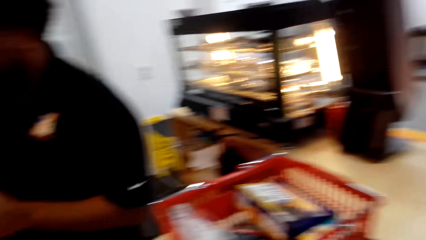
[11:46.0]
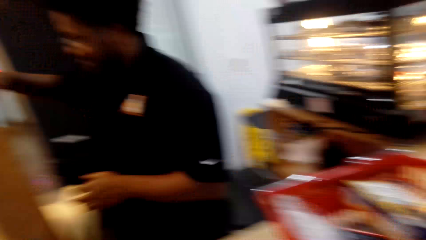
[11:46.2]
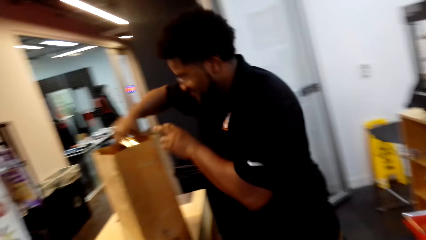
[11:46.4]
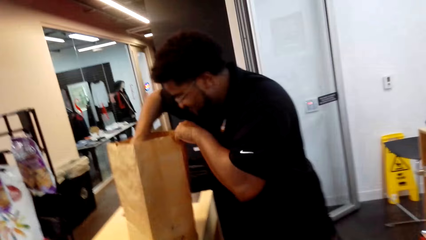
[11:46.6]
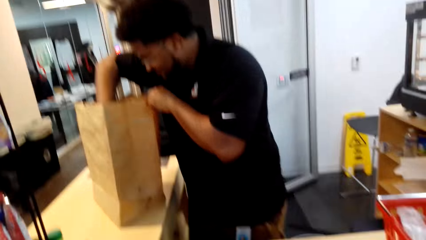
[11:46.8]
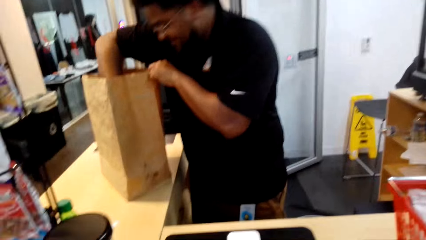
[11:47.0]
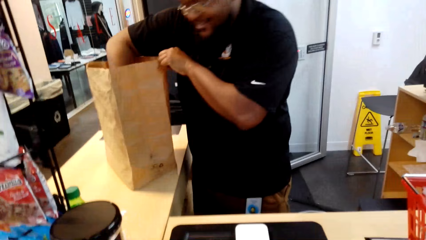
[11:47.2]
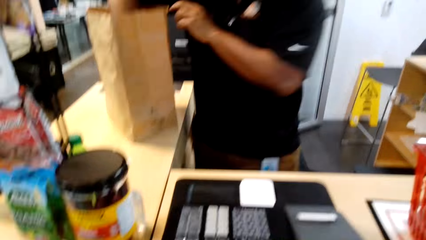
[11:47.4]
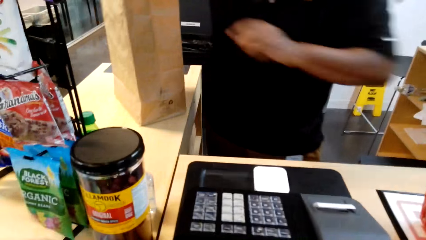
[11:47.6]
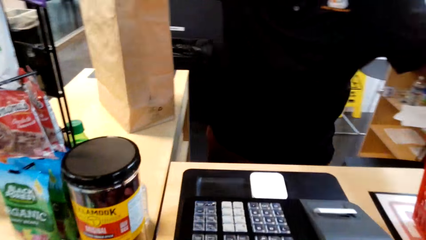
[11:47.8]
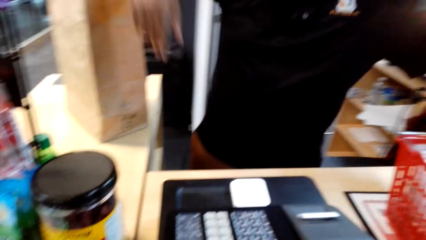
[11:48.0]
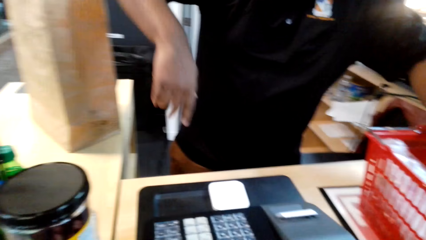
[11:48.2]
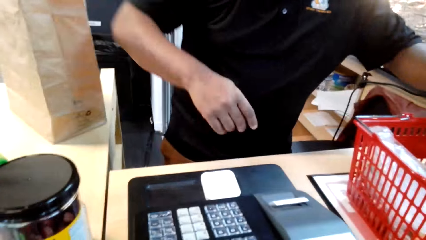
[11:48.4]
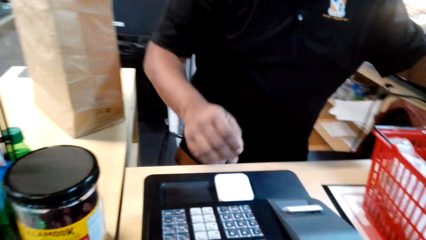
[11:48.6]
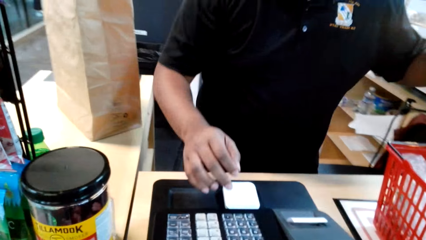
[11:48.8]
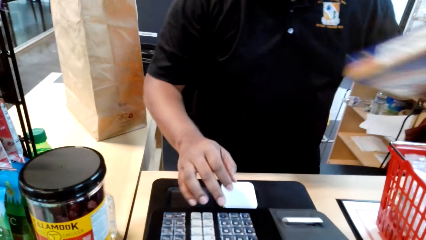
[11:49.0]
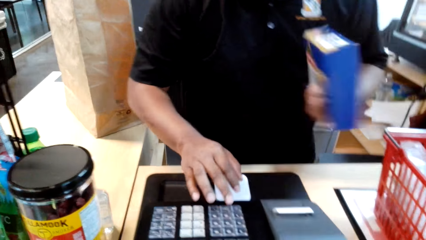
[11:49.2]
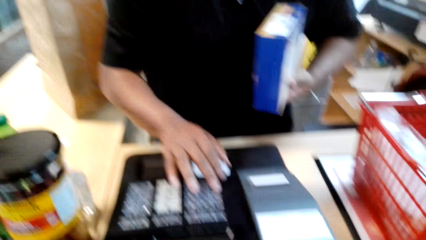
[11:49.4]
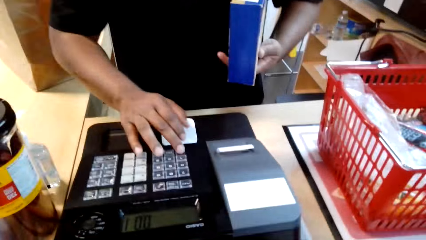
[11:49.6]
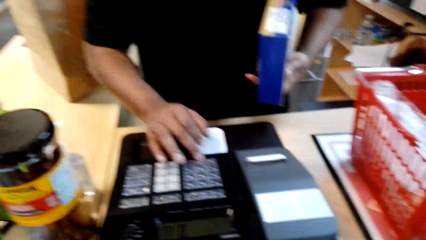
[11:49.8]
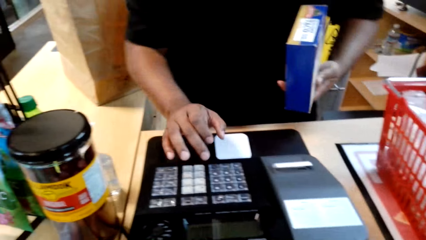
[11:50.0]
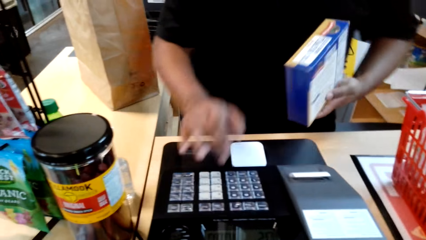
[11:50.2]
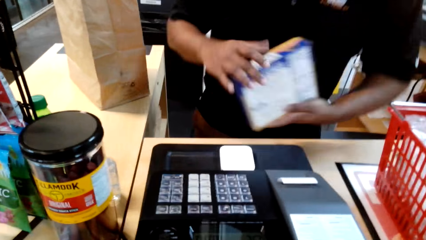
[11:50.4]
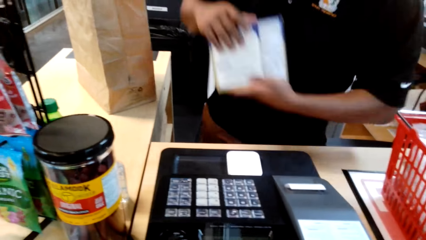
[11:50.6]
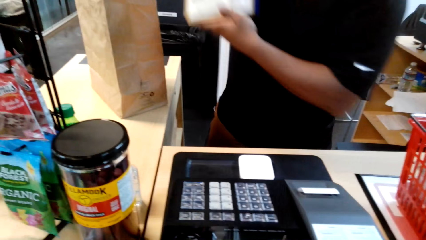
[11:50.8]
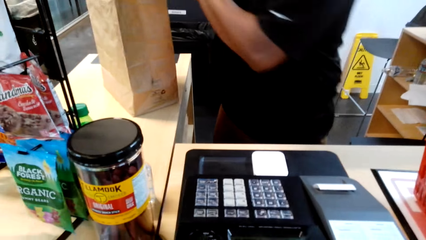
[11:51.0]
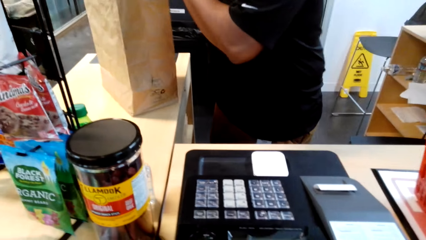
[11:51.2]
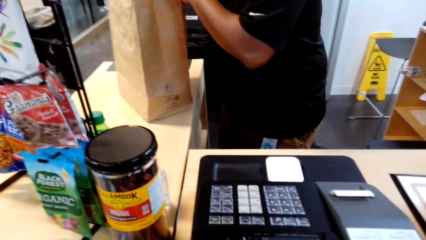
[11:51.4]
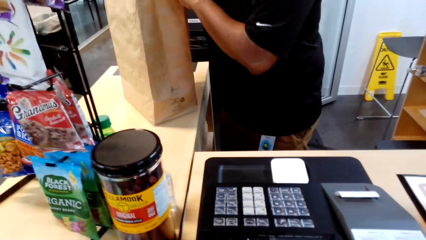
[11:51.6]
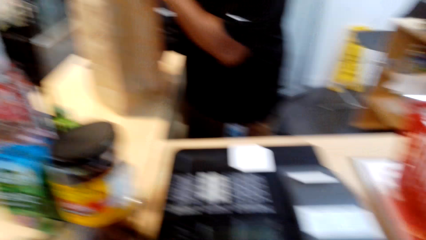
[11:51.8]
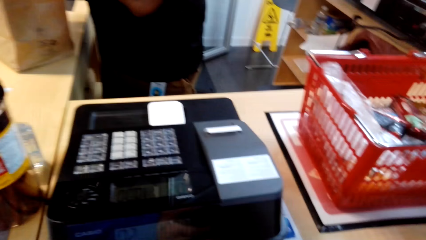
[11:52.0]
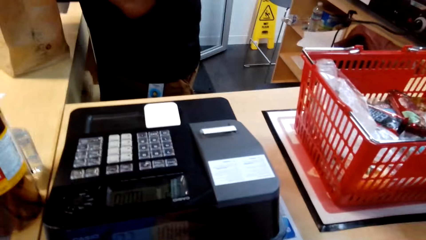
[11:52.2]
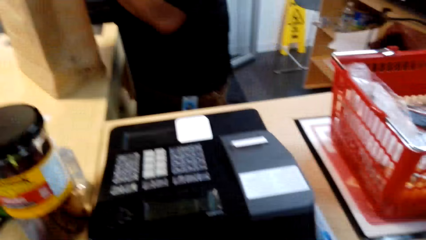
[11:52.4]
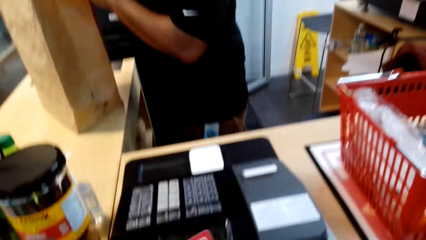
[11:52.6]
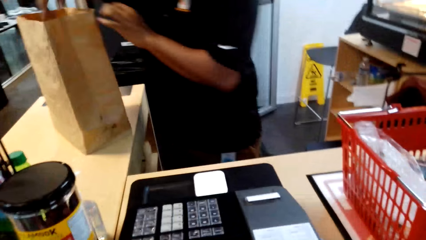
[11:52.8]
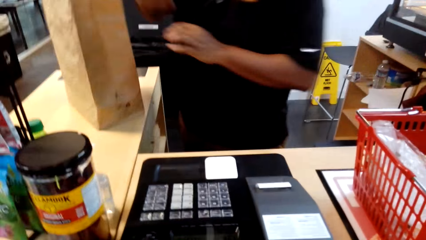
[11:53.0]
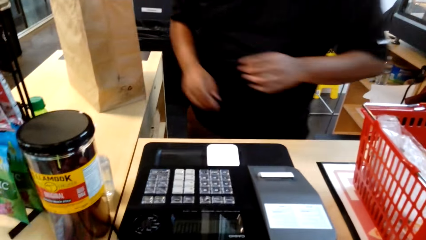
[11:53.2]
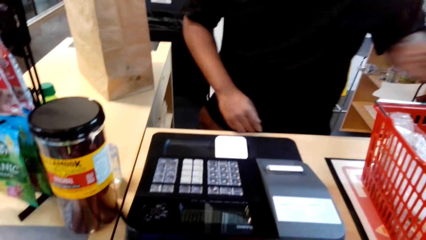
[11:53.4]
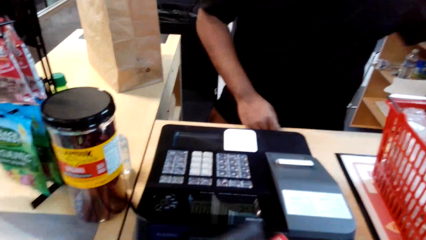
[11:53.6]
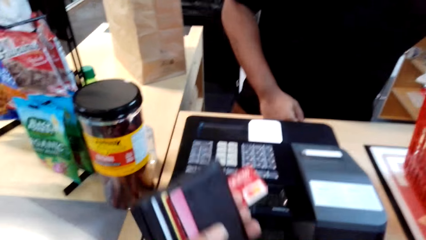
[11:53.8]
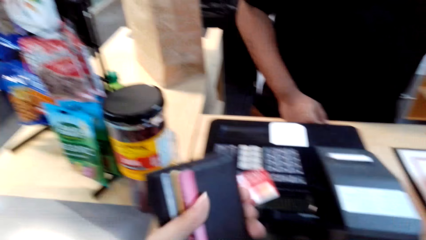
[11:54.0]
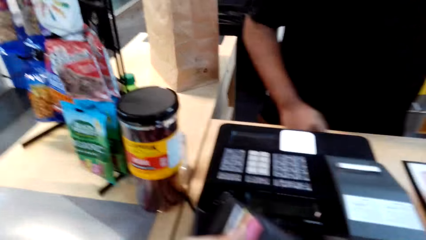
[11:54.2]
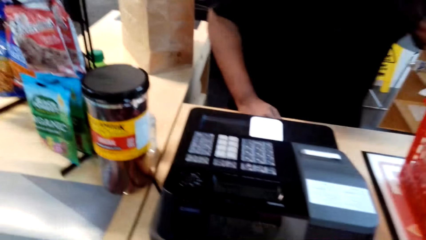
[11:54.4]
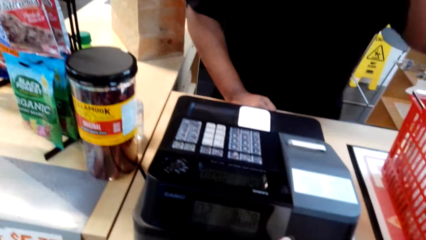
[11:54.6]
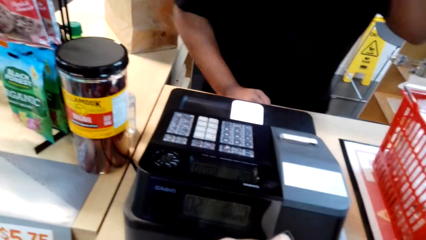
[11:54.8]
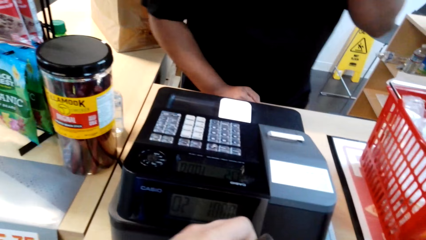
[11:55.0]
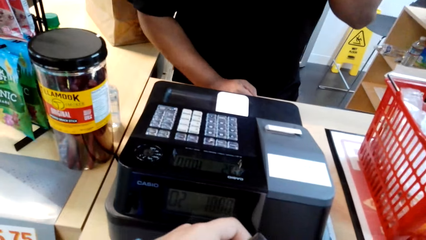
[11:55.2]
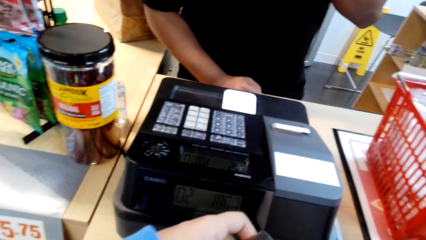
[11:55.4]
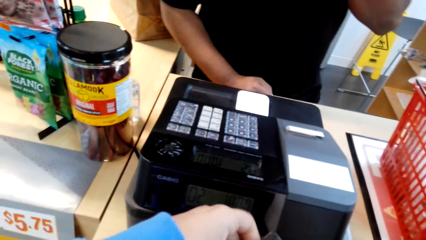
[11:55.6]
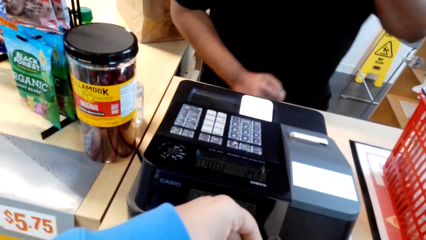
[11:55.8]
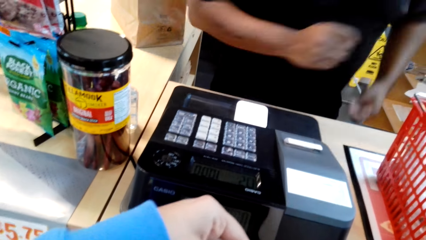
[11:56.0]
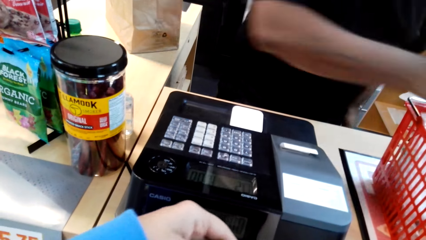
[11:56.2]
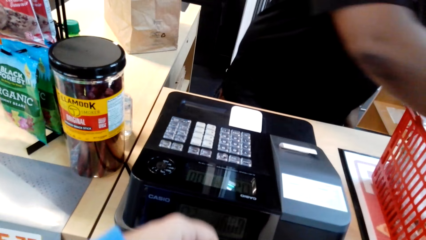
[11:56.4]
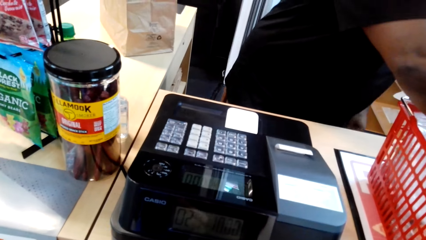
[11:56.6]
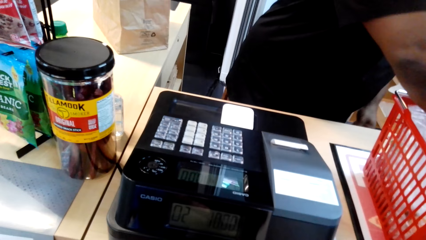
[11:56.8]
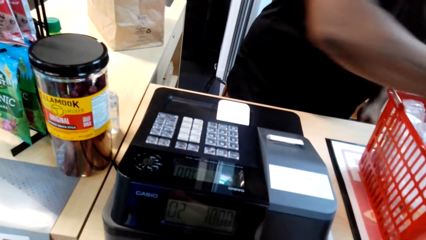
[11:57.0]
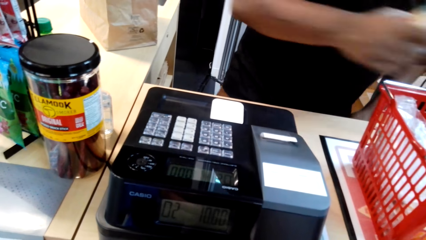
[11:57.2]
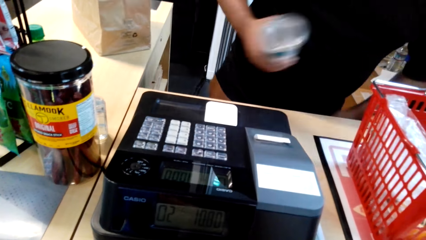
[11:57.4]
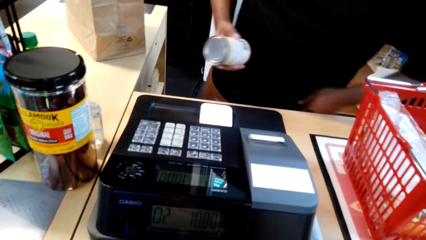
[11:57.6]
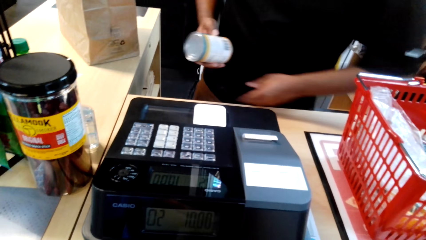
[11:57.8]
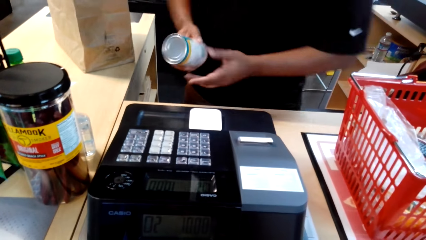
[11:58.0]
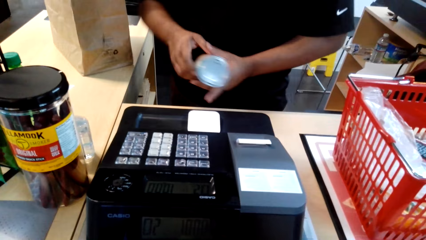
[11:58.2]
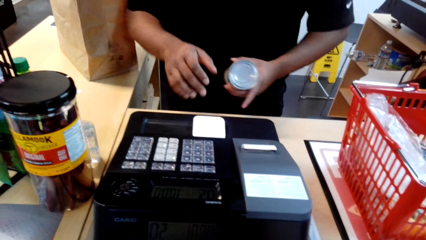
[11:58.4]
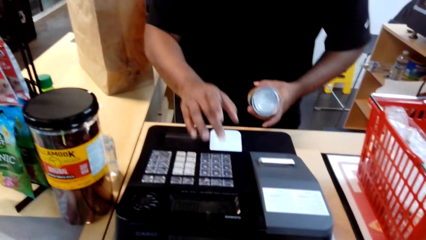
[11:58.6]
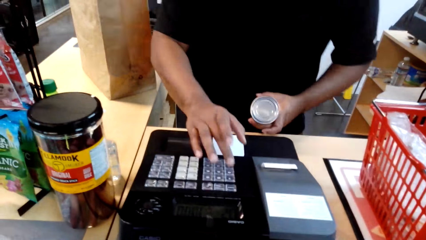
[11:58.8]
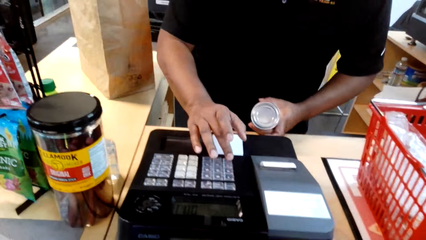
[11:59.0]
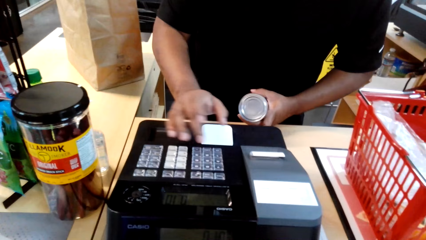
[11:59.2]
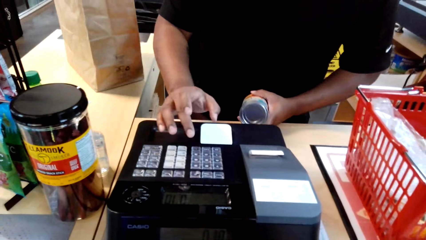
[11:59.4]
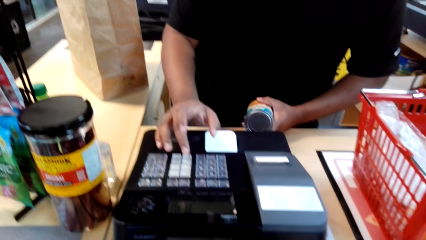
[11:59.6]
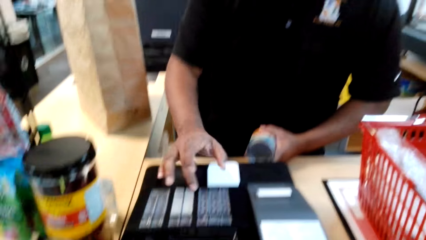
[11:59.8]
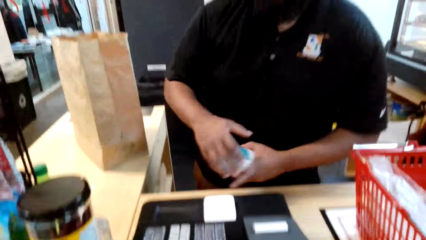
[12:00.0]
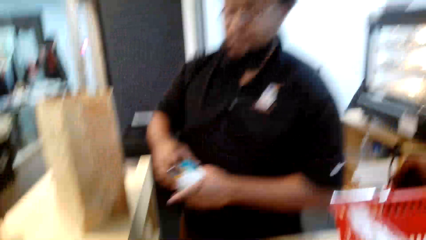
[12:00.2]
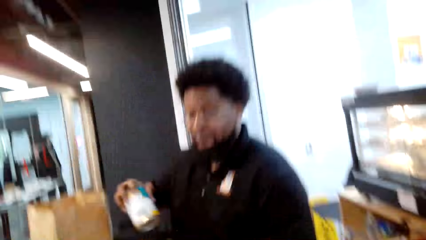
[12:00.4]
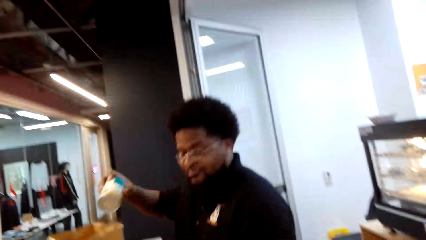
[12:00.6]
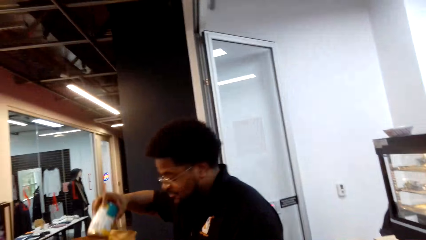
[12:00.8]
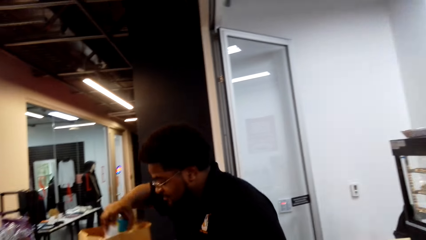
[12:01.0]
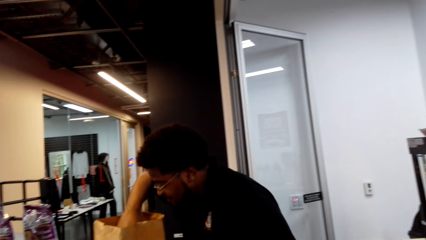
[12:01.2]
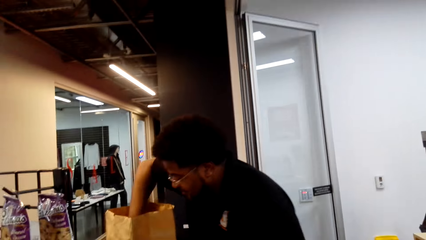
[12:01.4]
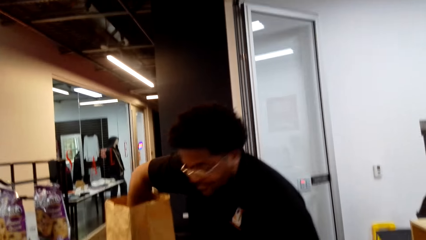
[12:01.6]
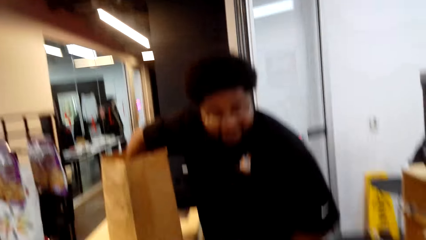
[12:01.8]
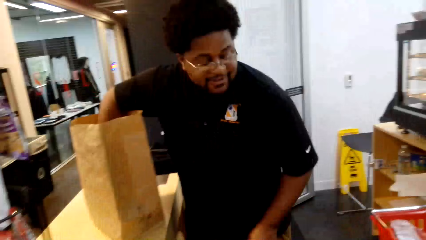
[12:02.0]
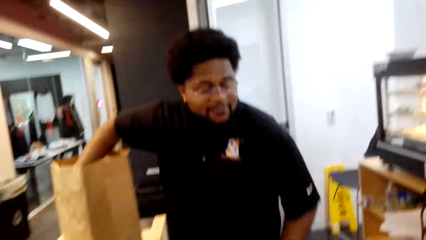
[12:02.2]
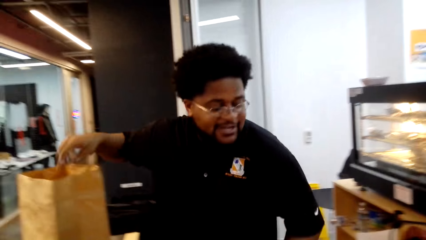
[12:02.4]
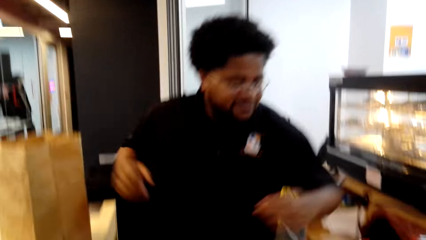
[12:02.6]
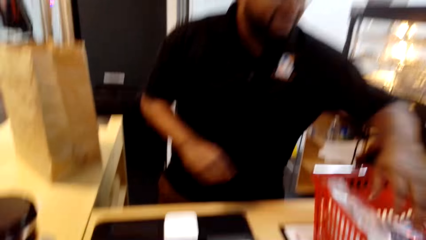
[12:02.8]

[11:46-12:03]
A man calculates the items purchased according to their price and puts them in the shopping bag. The man puts something in the brown bag. The man picks up something, calculates the price, and puts something in the brown bag.
